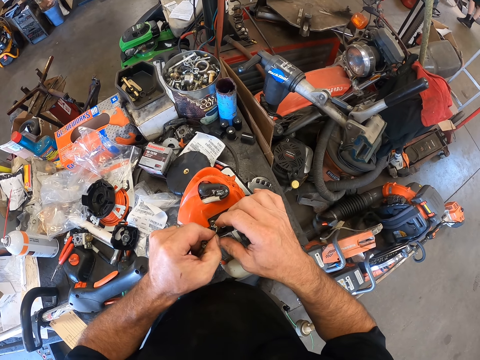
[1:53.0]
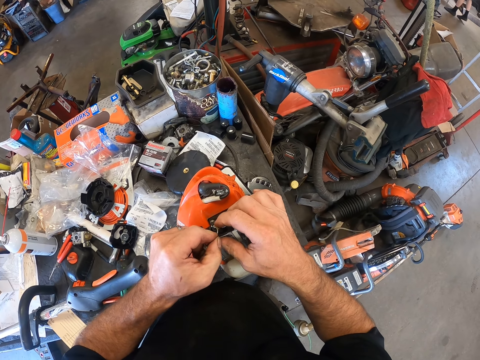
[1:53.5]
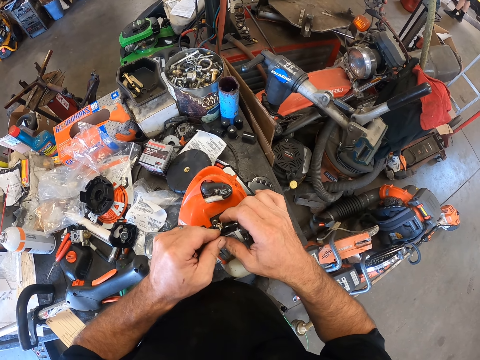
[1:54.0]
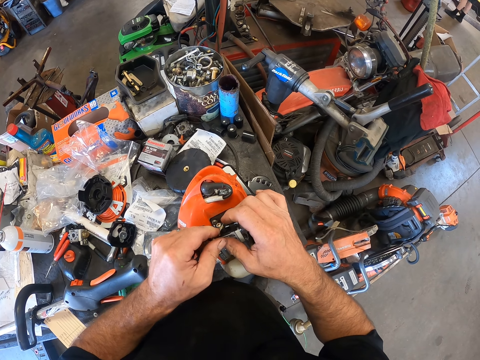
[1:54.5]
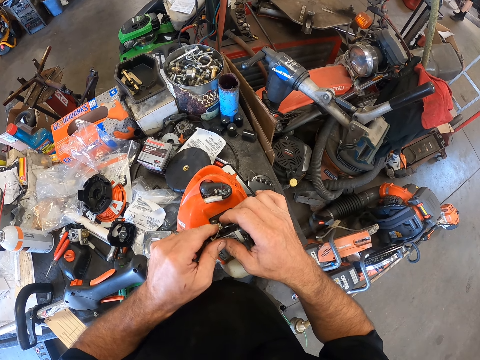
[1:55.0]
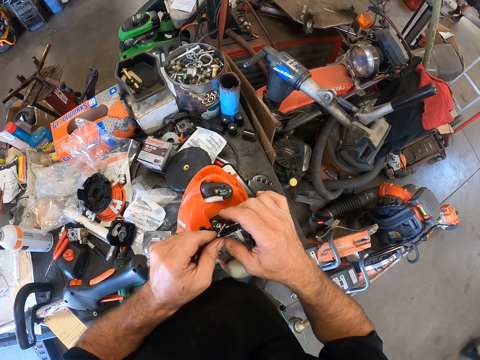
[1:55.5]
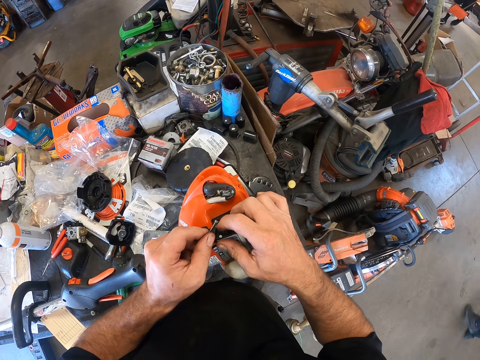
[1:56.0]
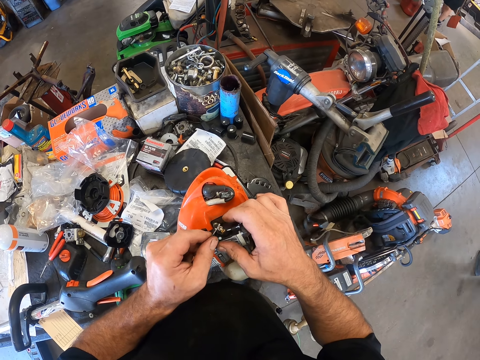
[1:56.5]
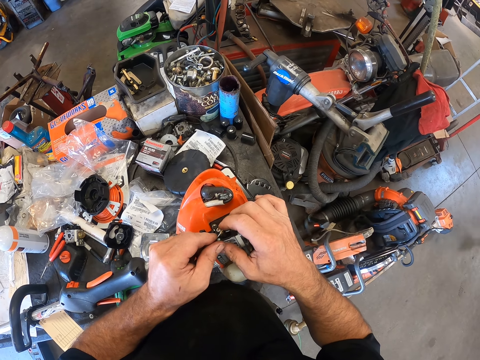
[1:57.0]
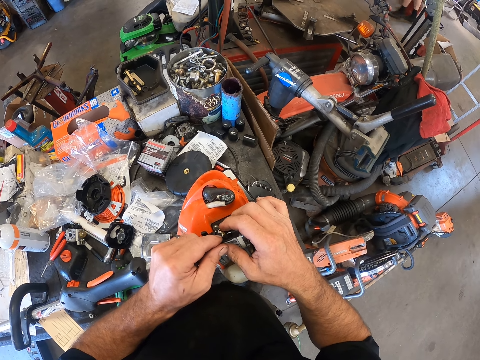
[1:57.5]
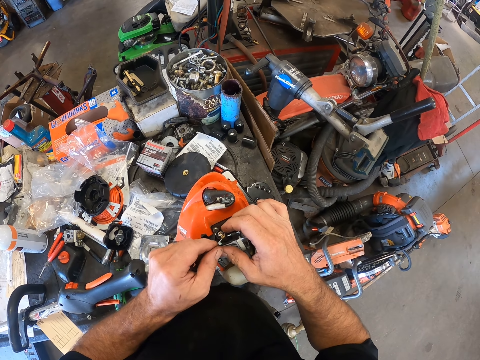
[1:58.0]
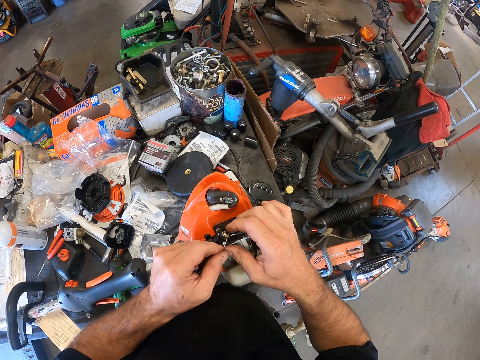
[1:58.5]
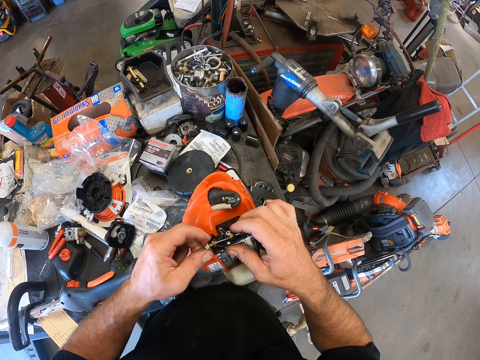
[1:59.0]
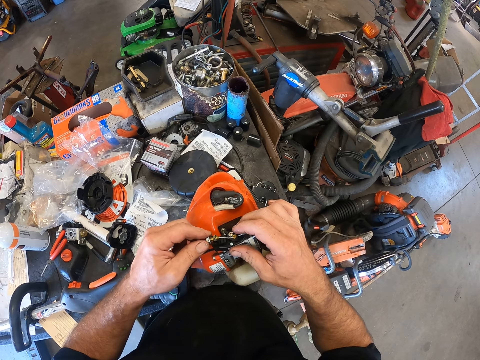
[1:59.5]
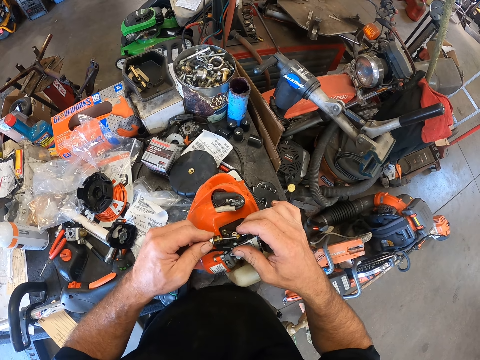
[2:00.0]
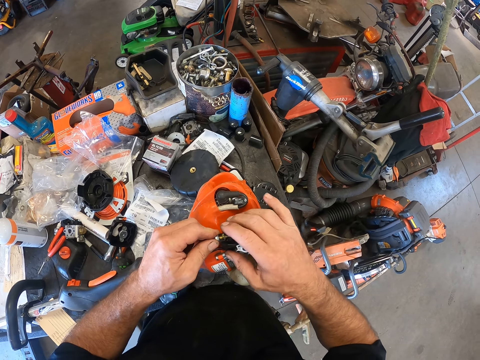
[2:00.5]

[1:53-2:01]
A person walks in the room. Another person walks in the room. The camera wearer removes a nut from the bolt.

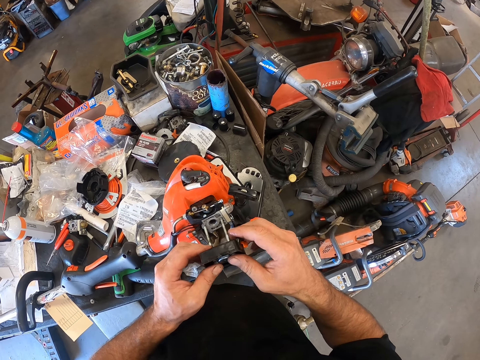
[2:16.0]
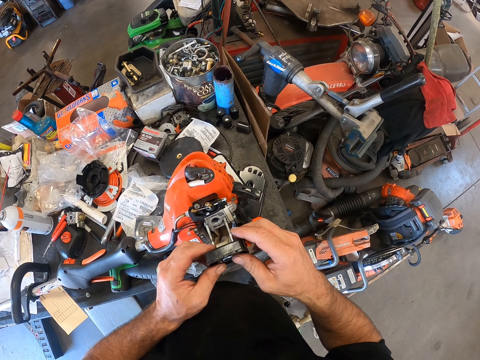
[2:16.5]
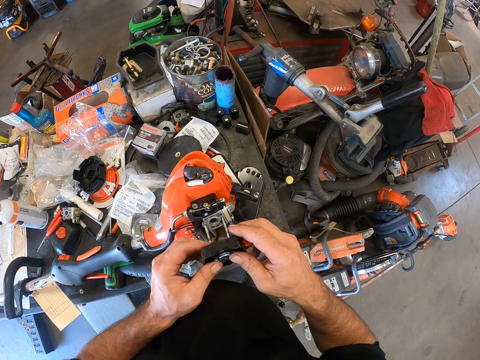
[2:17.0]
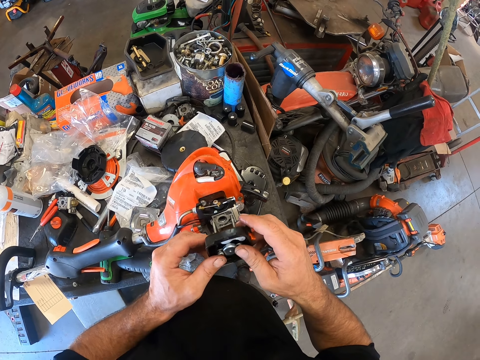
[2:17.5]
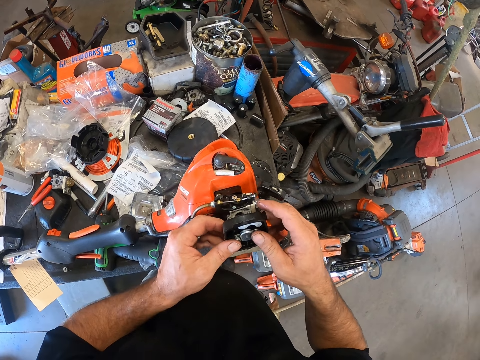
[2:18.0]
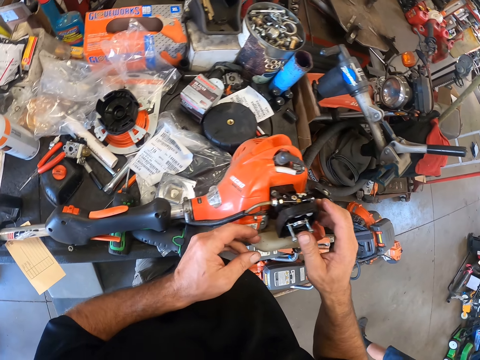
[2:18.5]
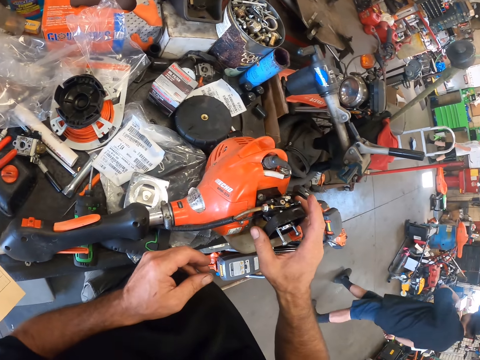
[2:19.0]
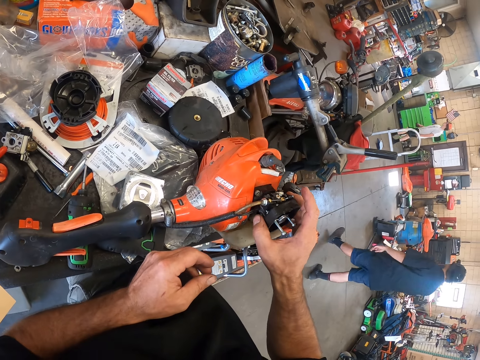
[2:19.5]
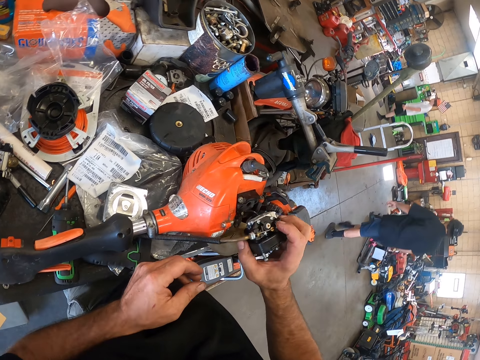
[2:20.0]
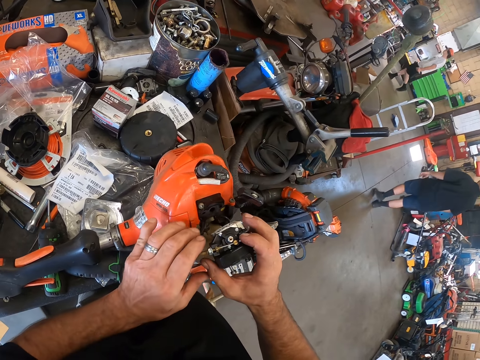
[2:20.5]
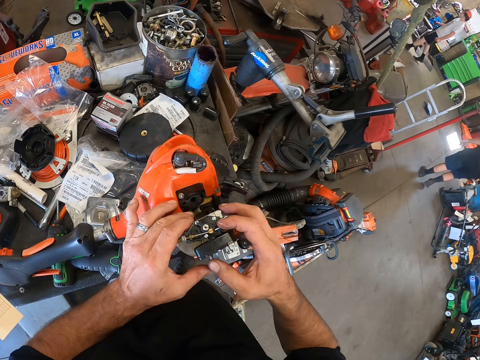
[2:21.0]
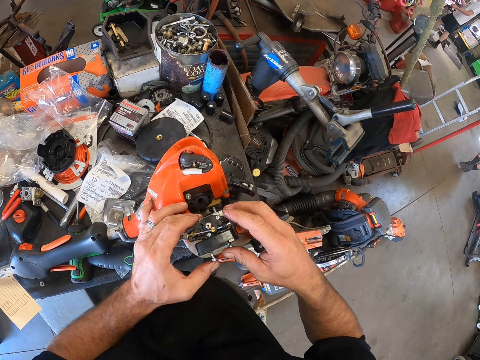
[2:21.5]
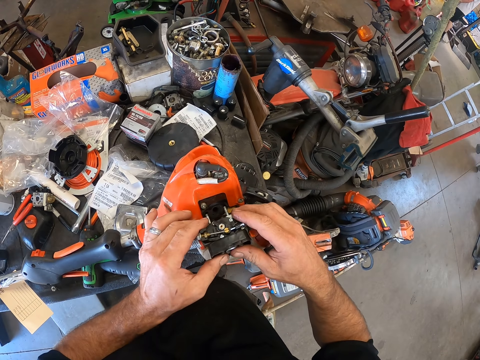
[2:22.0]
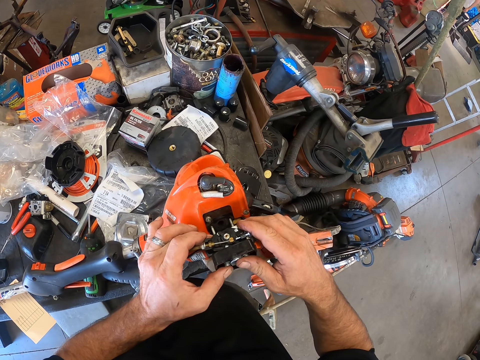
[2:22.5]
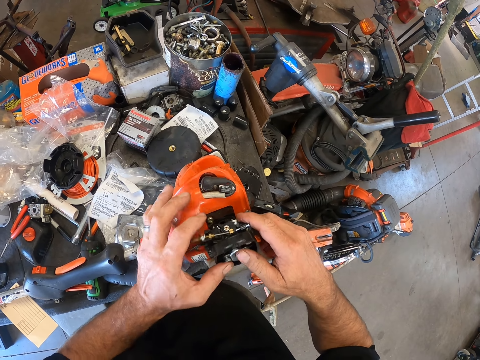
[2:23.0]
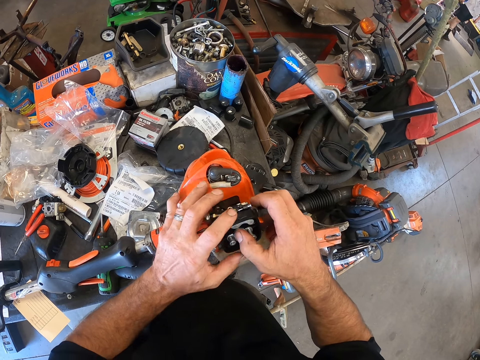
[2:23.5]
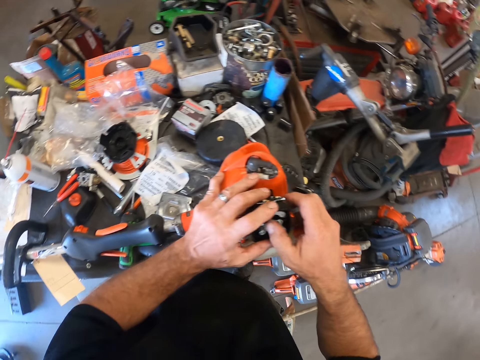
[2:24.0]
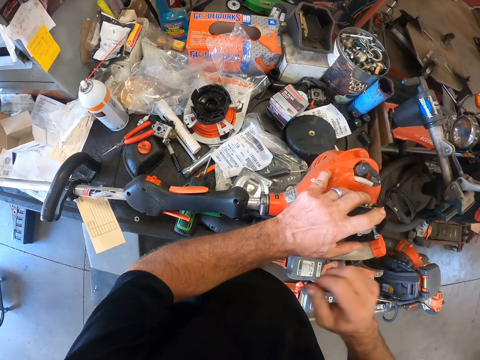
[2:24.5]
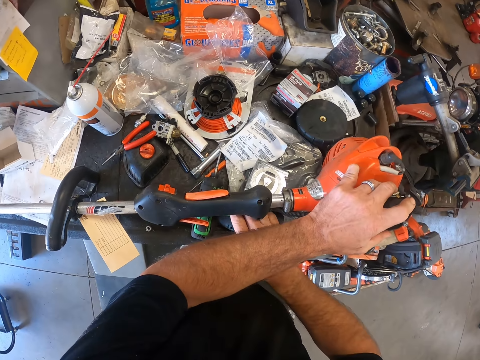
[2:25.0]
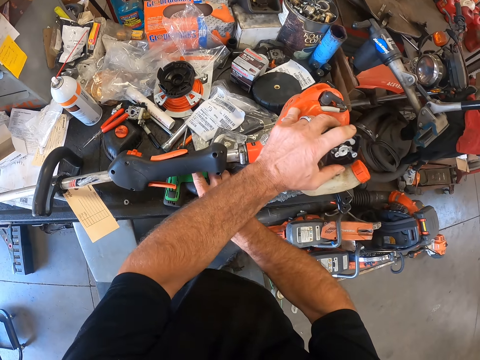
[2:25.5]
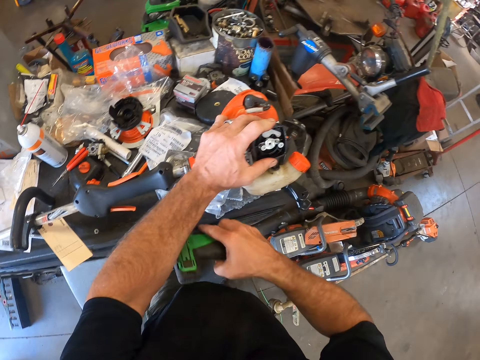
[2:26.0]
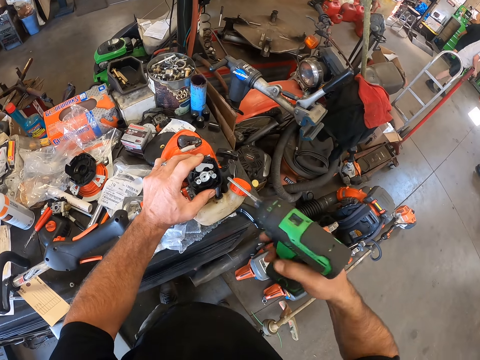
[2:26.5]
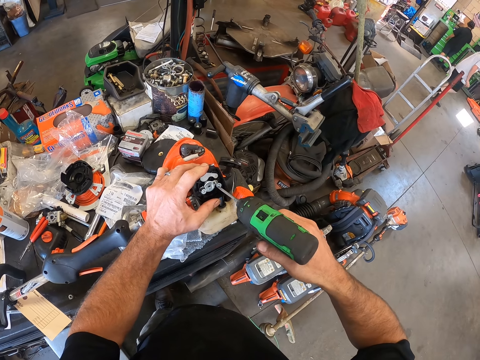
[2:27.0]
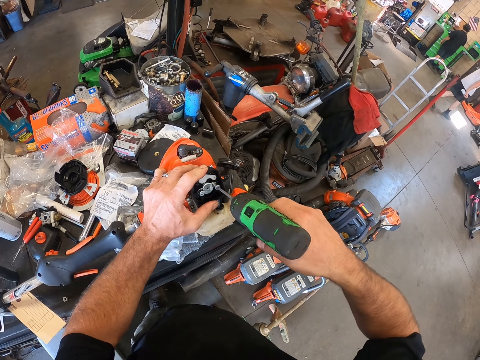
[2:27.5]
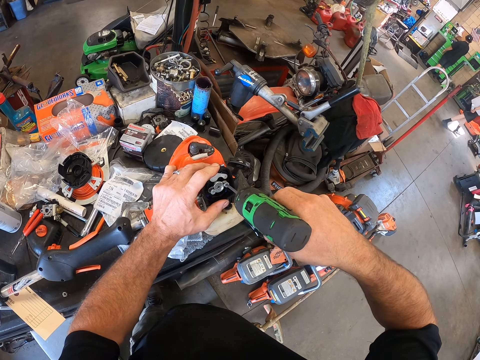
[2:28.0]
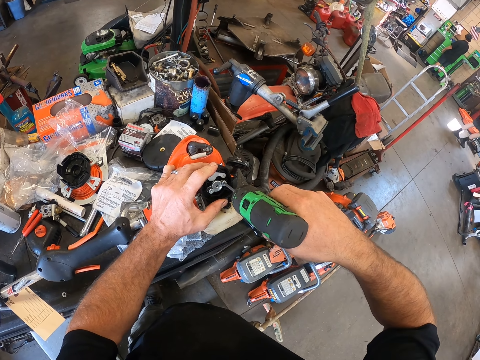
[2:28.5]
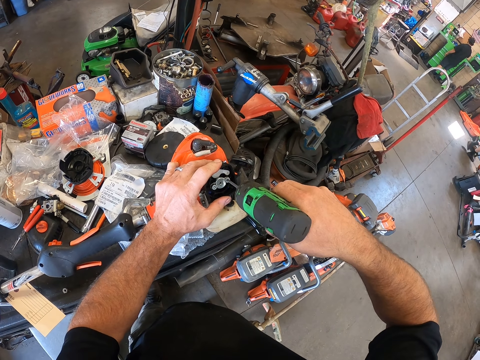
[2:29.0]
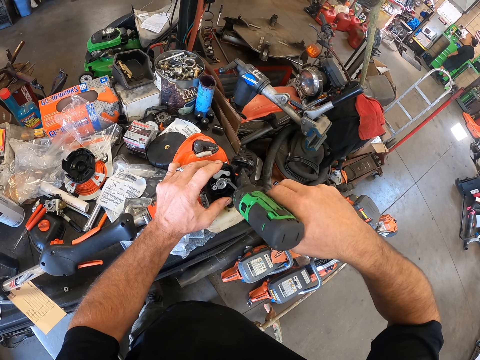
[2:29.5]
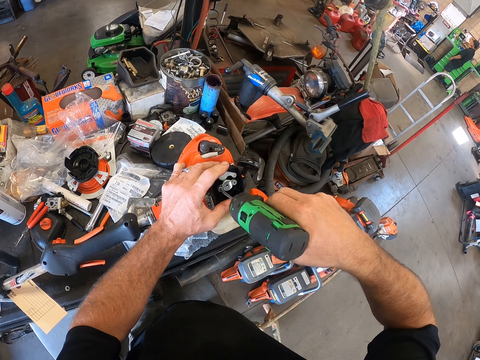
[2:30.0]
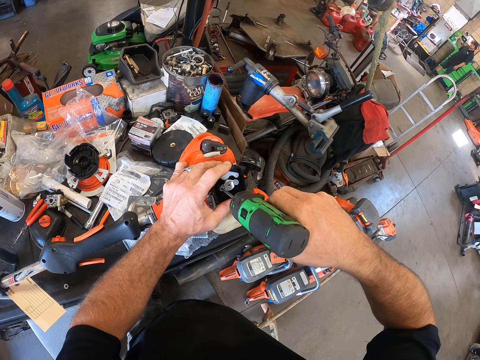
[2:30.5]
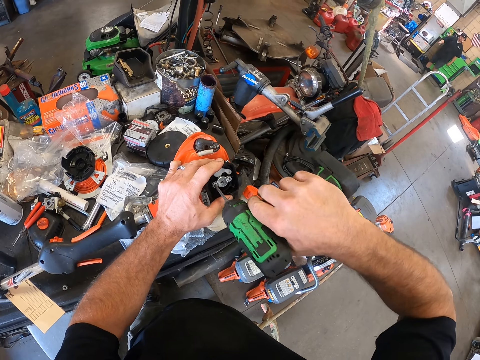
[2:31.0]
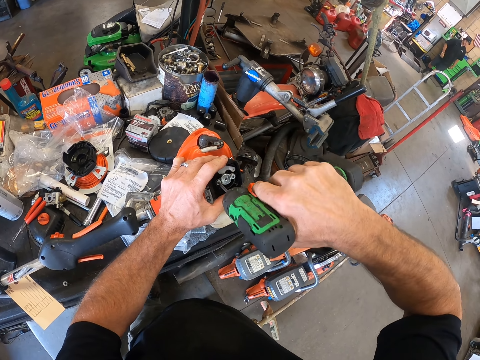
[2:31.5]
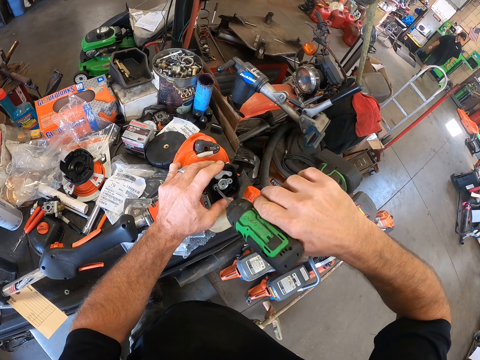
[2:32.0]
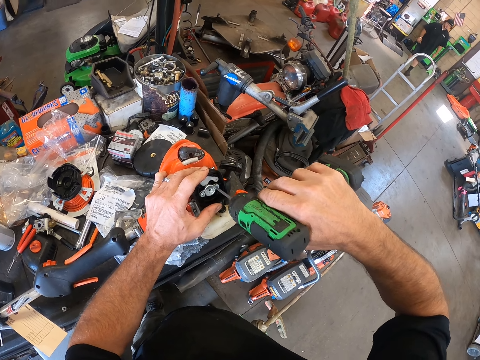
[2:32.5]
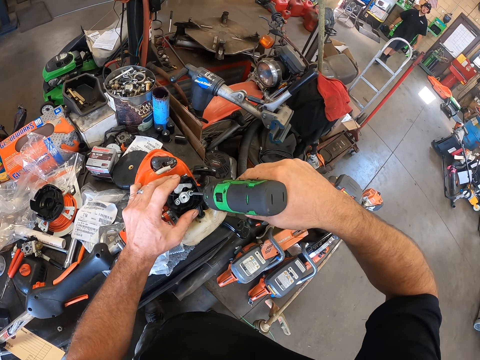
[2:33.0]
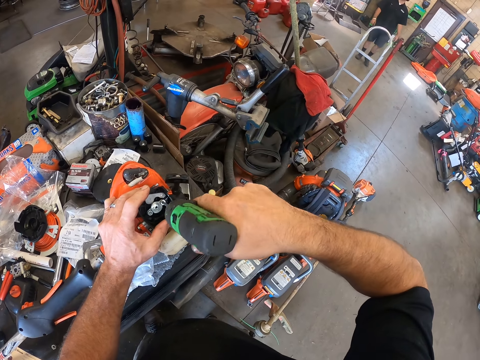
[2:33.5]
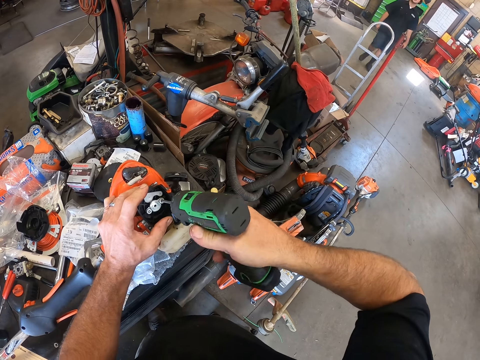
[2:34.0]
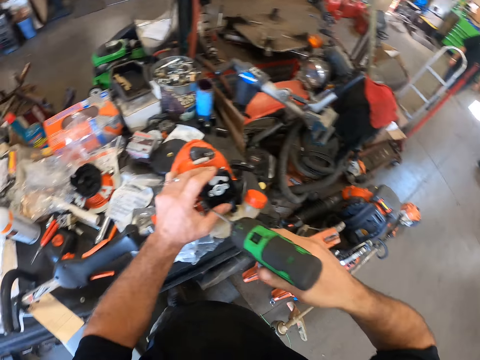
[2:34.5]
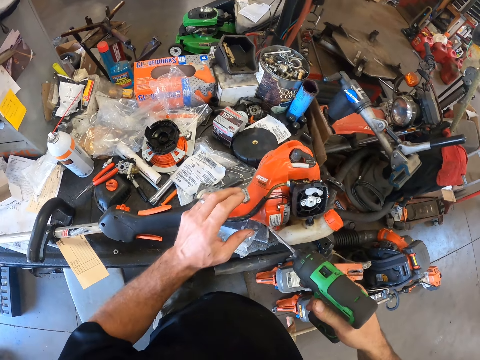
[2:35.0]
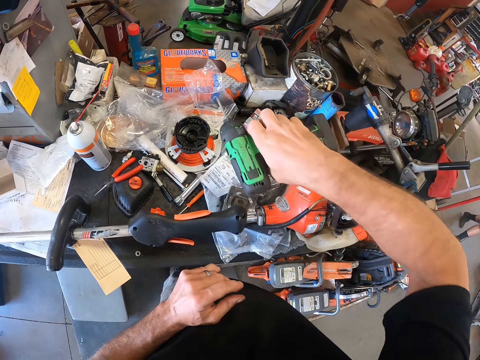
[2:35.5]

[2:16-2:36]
The camera wearer inserts the starter into the second carburetor in the grass trimmer with both of his hands. An apprentice walks past the camera wearer. The camera wearer pushes a bolt in the carburetor. He picks the electric screwdriver from the tool box chest with his right hand. He screws the screws into the starter in the grass trimmer with the electric screwdriver in his right hand. A person walks in the room. Another person walks in the room.
